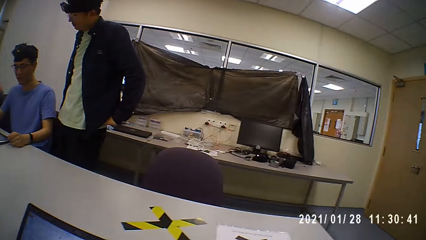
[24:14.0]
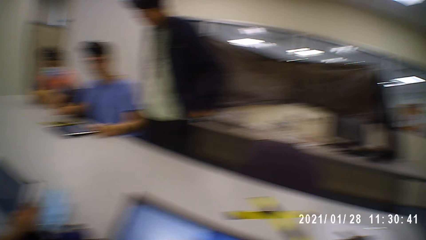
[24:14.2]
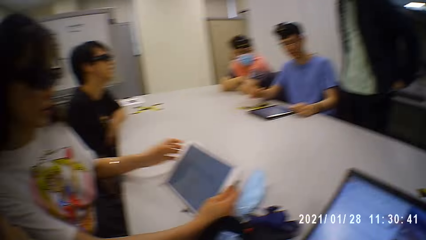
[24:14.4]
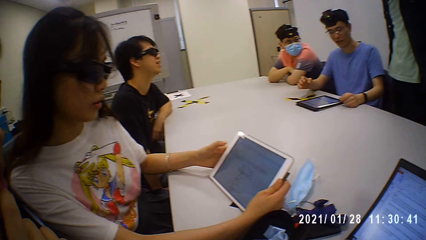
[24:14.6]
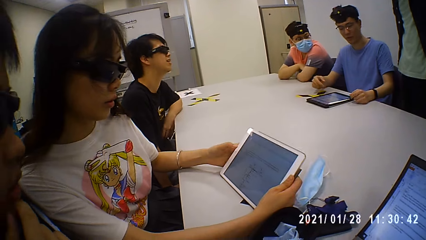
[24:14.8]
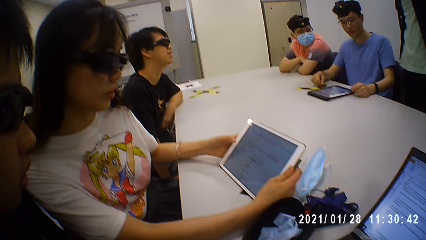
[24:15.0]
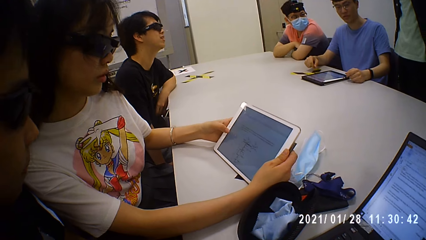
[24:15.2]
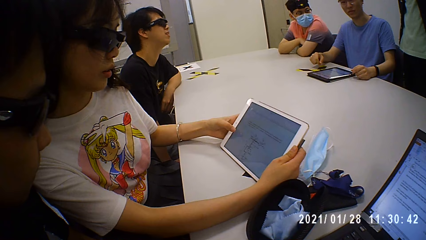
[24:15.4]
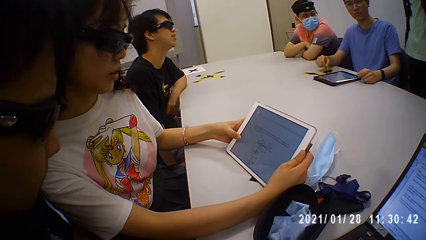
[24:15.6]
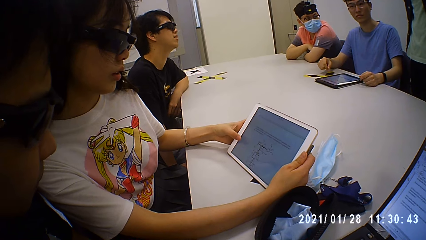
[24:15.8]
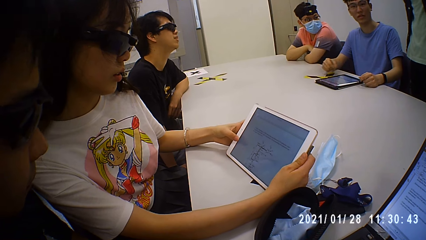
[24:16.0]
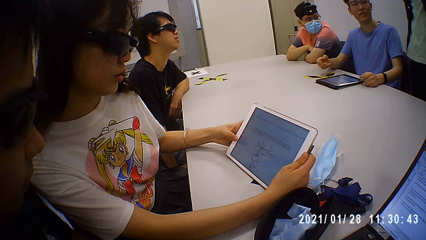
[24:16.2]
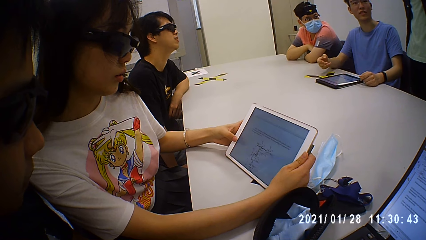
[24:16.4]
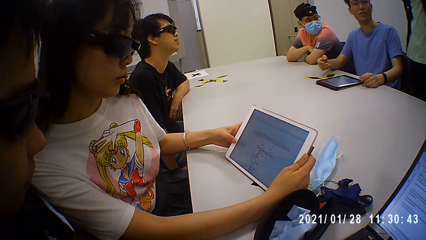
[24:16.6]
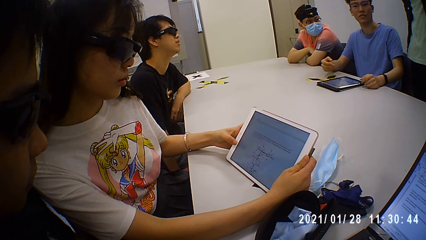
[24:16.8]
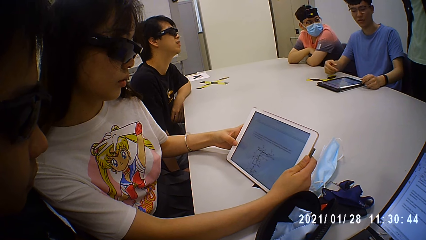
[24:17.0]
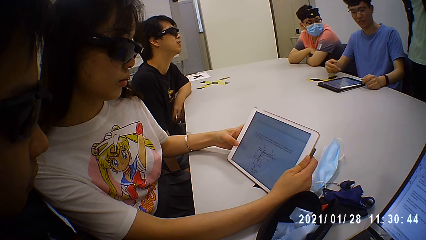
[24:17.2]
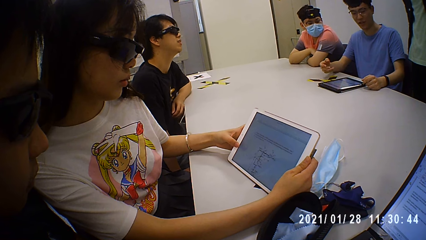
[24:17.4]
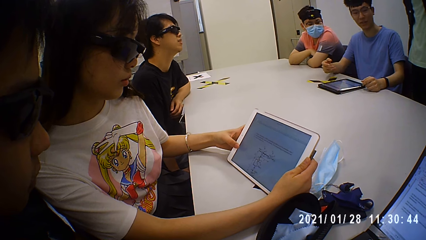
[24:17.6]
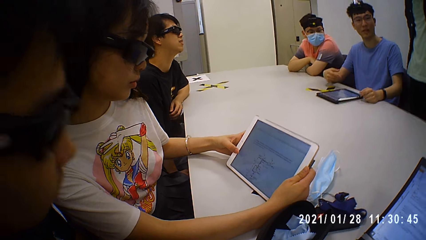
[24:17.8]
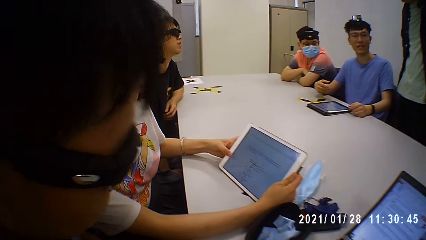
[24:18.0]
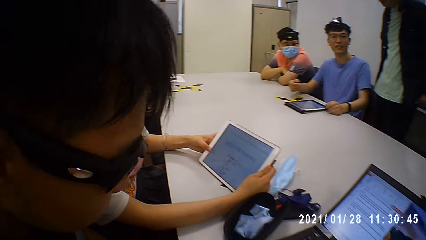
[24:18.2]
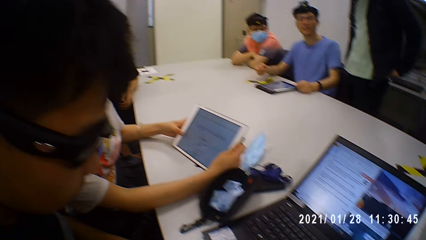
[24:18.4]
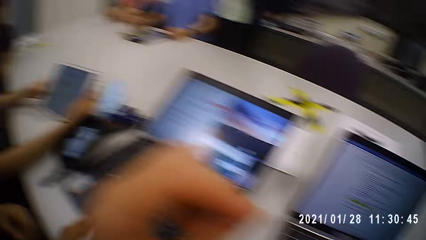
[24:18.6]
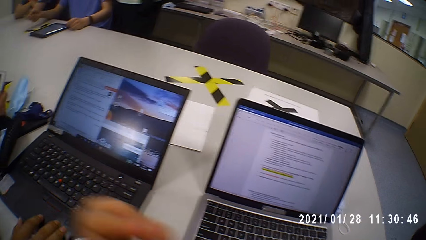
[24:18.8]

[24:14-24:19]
A man looks at the tablet. A woman looks at the tablet. The camera wearer looks around.

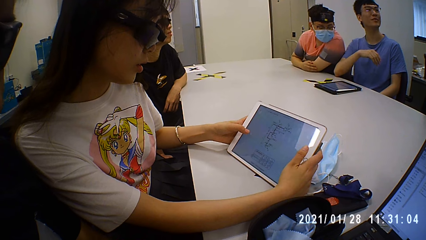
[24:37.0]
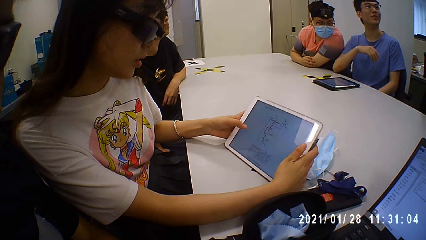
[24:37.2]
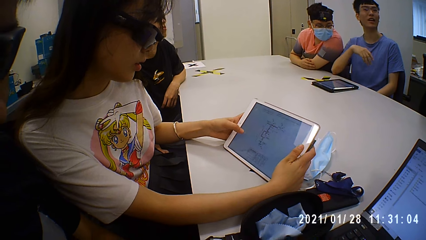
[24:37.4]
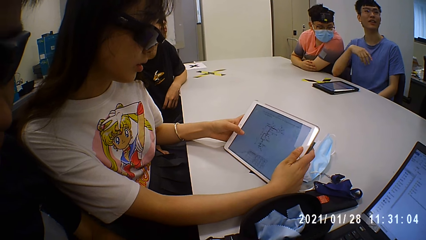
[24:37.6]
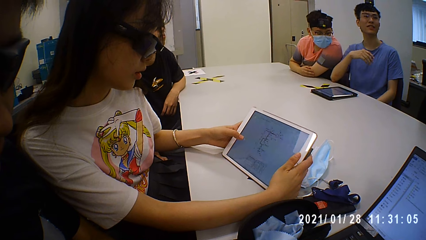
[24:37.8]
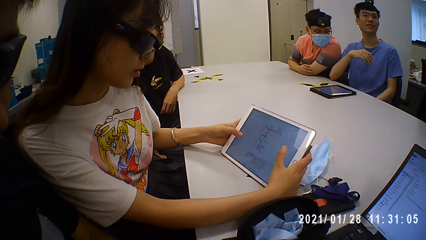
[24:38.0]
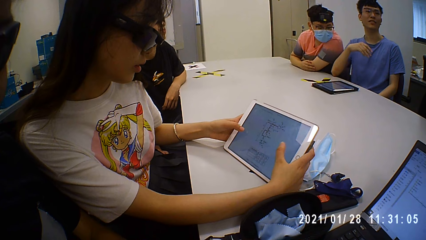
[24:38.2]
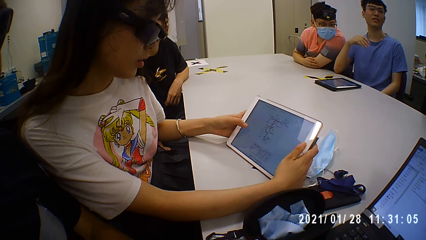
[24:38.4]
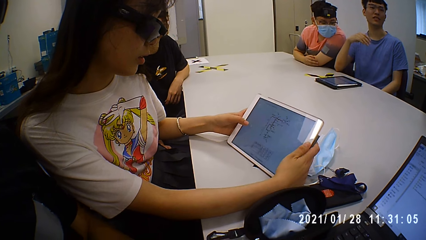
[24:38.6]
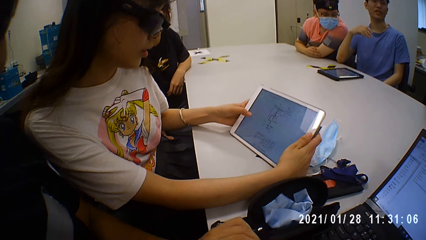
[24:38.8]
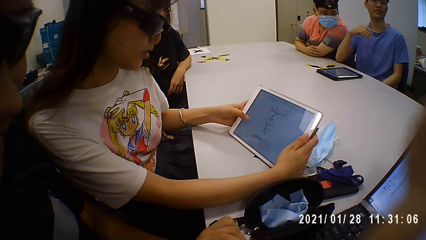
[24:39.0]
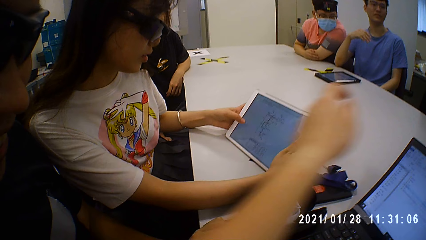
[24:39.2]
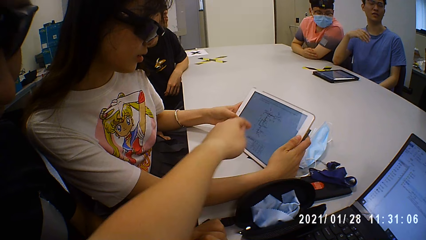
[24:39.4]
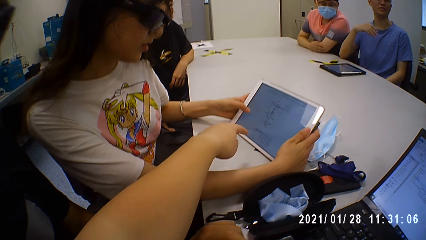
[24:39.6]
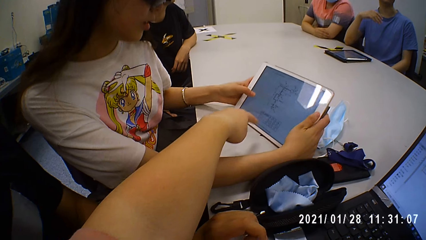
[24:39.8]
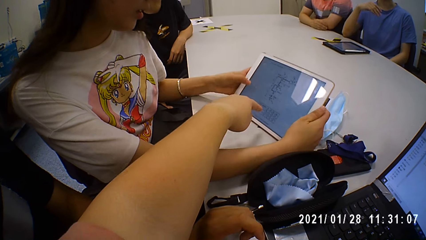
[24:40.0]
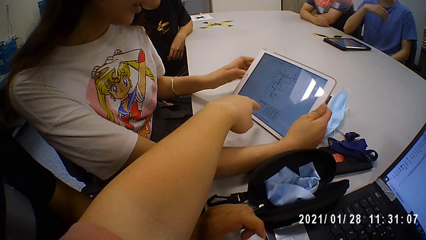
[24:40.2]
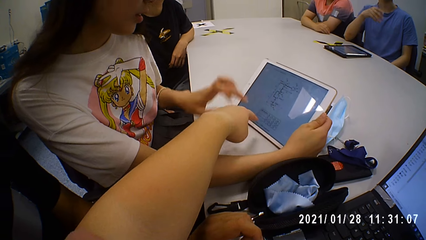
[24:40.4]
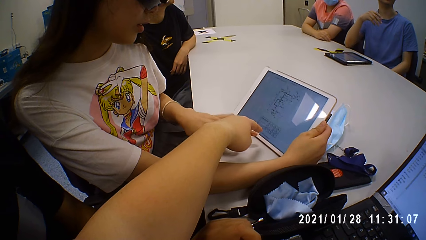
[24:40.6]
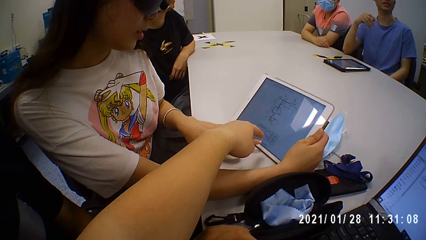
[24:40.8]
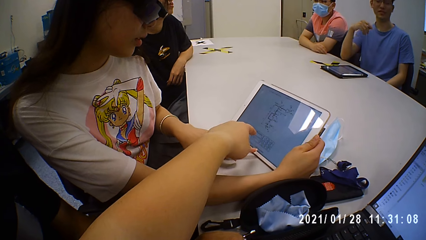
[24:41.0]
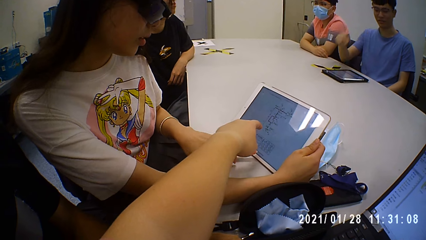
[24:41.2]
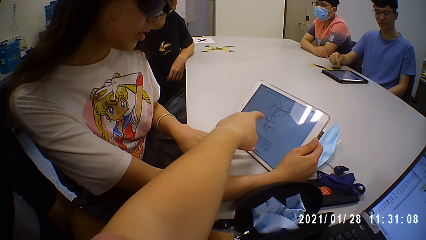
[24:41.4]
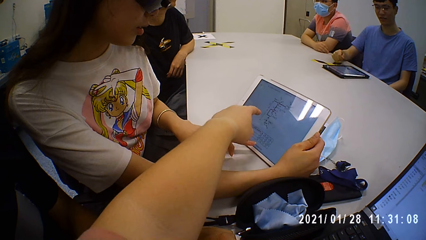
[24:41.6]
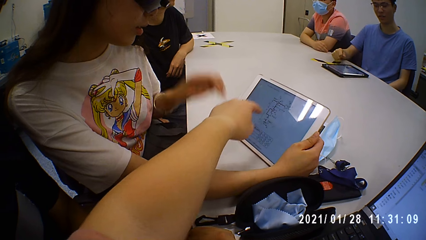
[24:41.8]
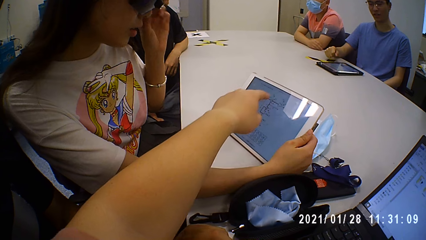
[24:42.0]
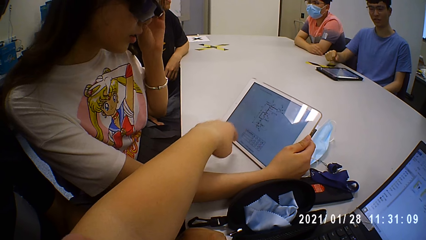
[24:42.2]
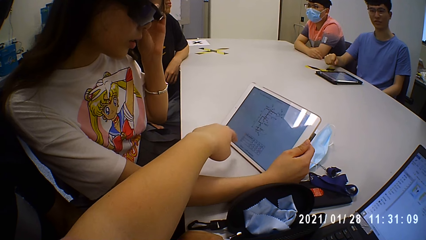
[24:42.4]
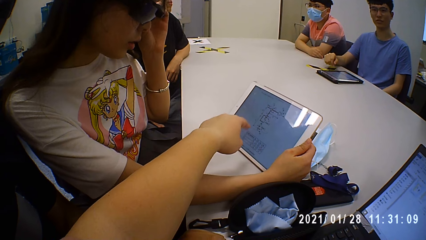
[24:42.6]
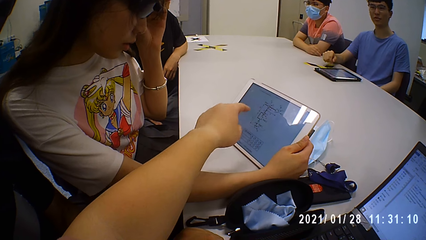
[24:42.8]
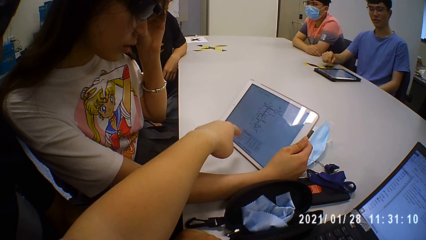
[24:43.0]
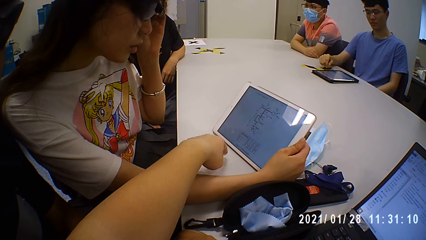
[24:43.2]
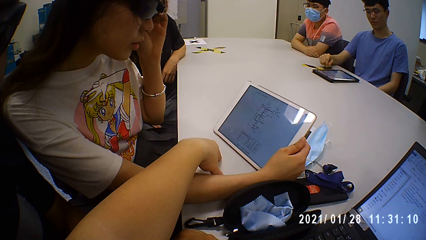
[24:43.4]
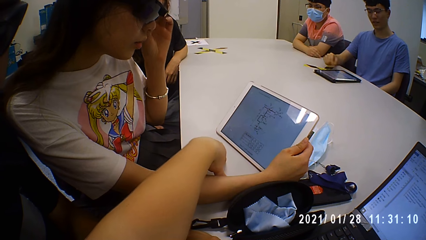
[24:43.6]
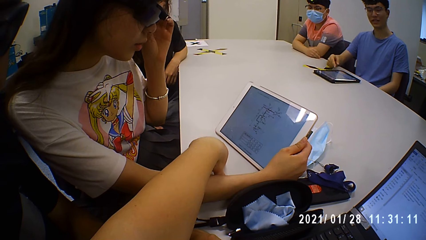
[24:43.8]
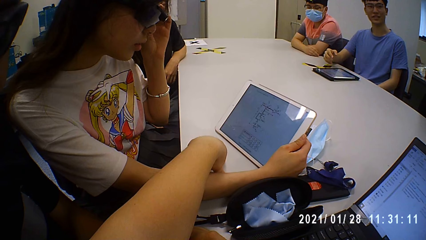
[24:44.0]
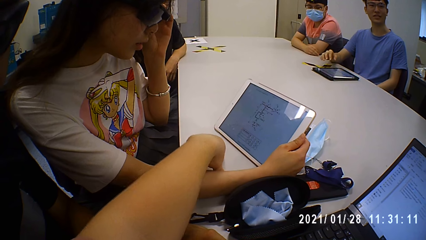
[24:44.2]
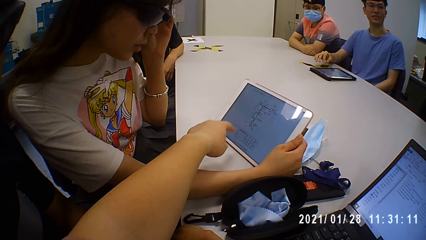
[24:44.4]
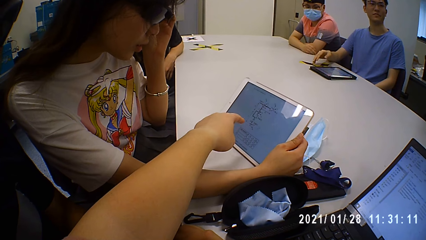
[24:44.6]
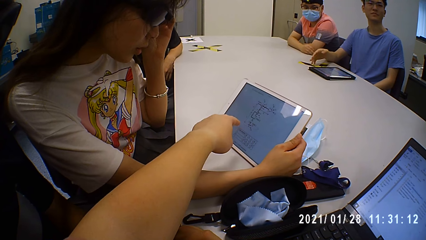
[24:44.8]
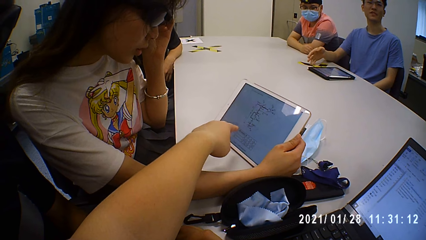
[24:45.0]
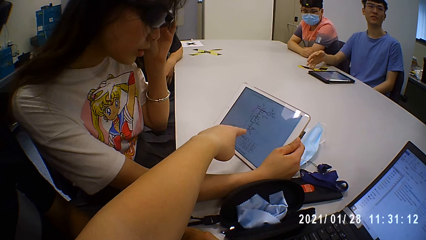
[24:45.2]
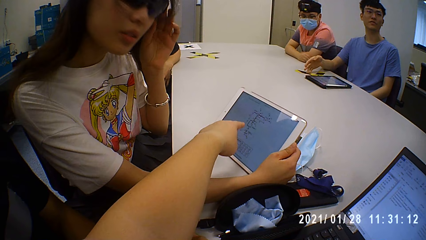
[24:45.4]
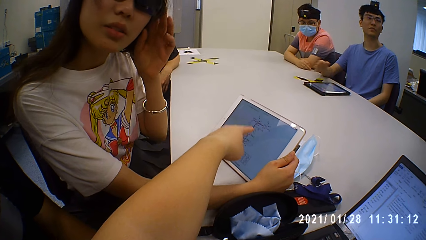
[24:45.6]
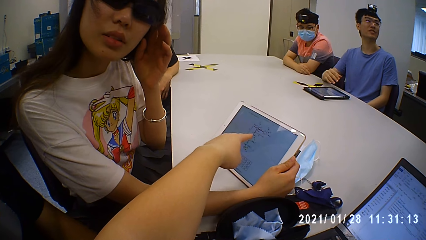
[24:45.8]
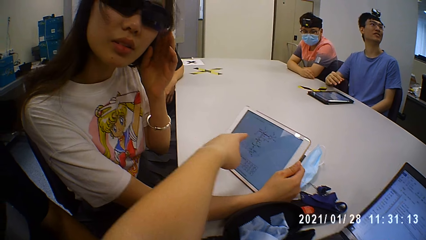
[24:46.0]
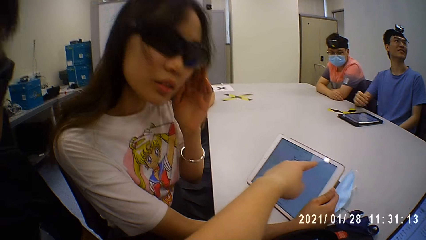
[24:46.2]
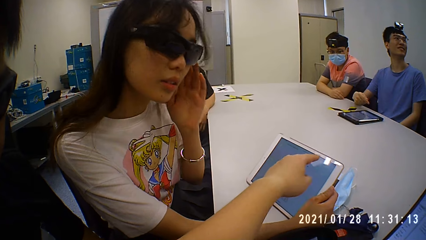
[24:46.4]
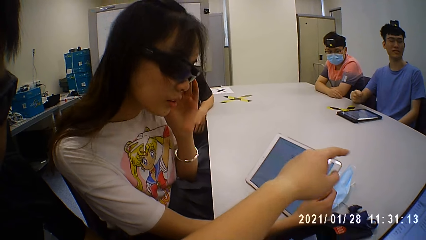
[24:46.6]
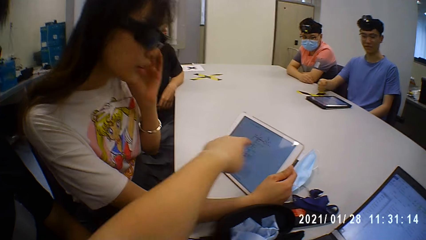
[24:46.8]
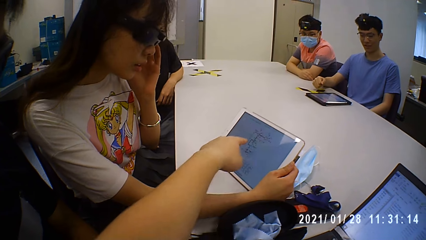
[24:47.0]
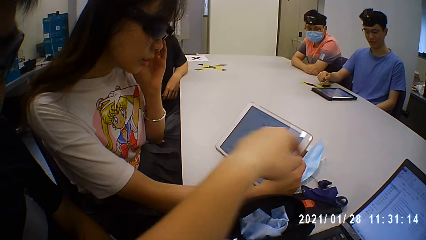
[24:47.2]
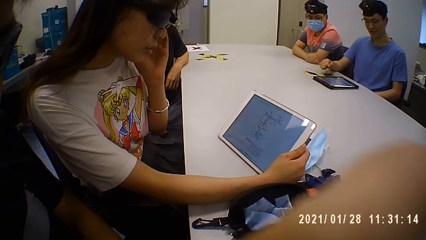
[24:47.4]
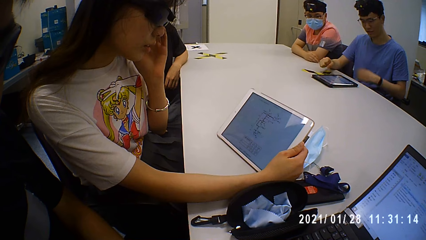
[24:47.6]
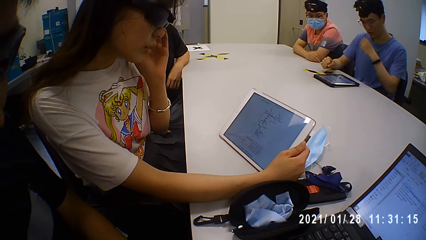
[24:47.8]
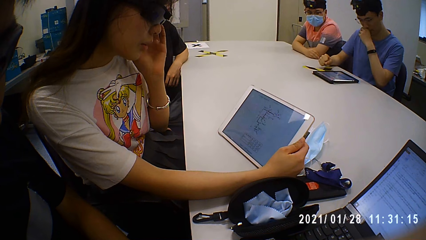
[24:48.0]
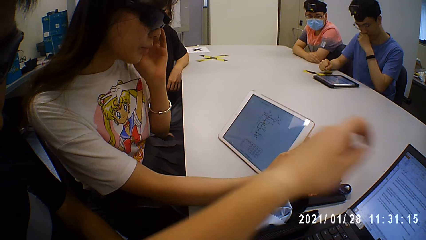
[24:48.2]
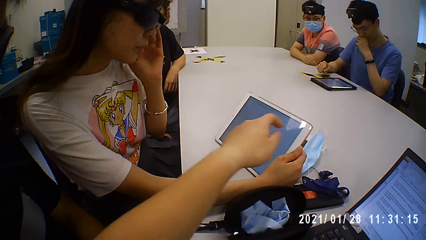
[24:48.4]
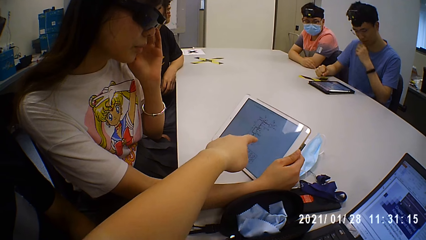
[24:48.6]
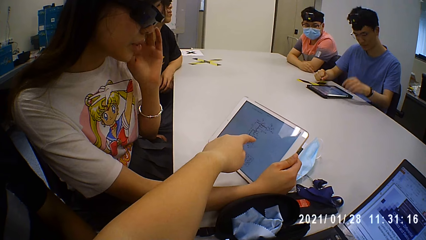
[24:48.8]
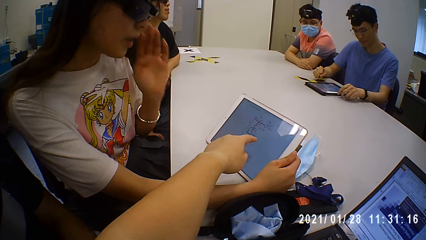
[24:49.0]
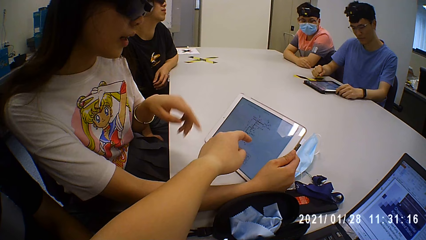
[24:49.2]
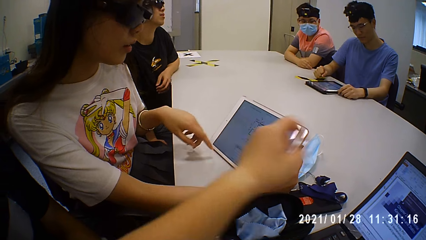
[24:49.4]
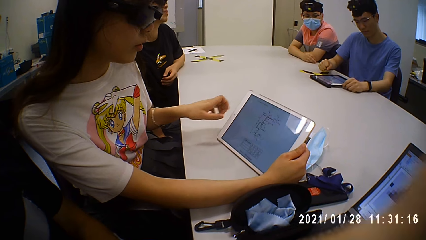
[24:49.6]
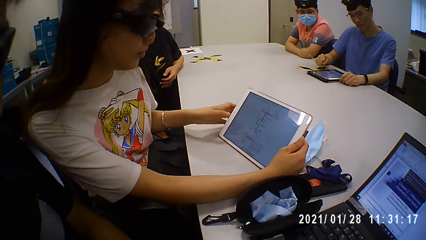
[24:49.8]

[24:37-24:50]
The camera wearer talks to a woman. They talk to the woman and point at the tablet. They talk to the woman and point at the tablet again. The woman points at the tablet. The camera wearer talks to the woman. The woman adjusts the camera. The woman talks to the camera wearer.
